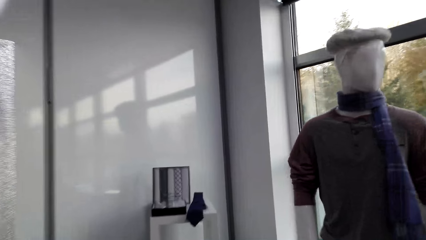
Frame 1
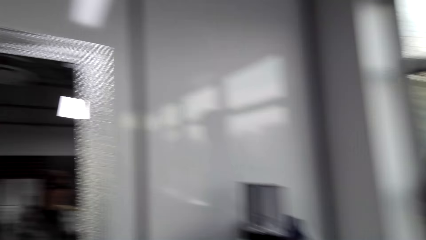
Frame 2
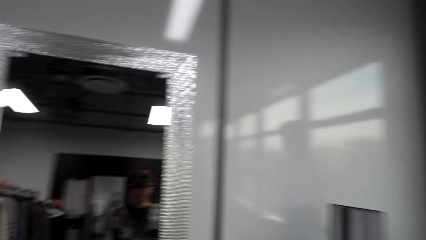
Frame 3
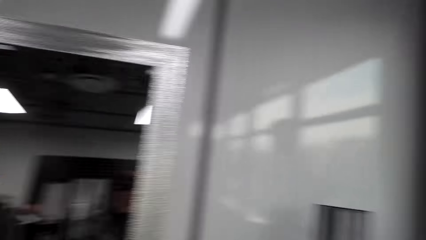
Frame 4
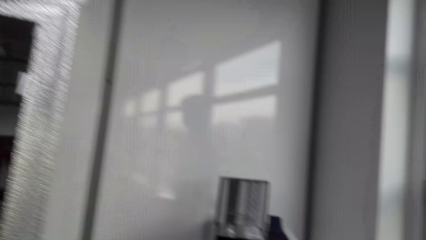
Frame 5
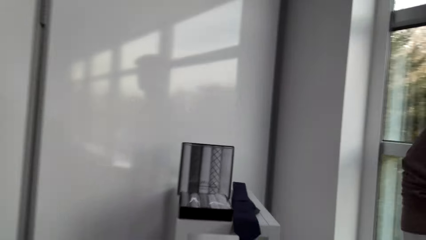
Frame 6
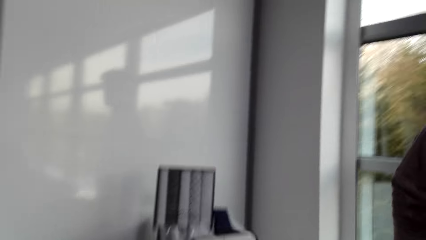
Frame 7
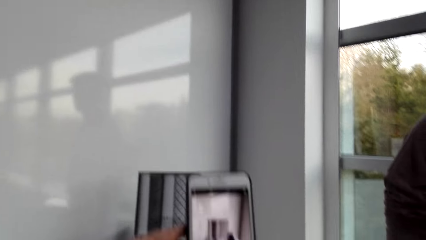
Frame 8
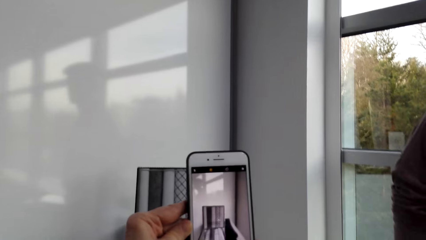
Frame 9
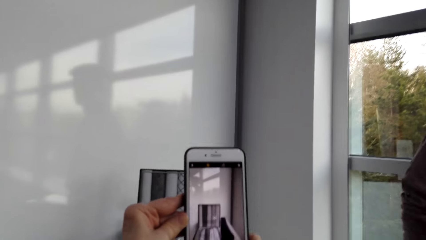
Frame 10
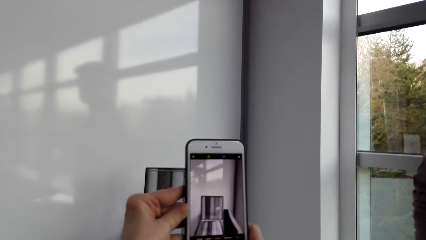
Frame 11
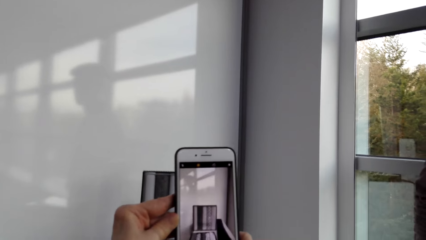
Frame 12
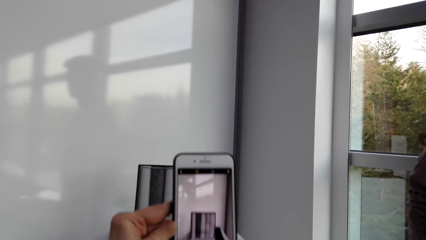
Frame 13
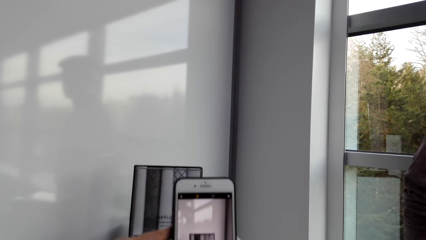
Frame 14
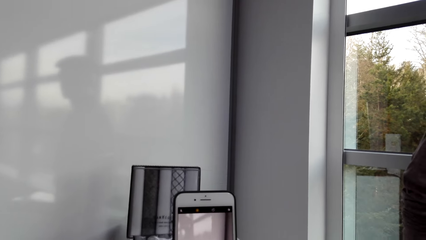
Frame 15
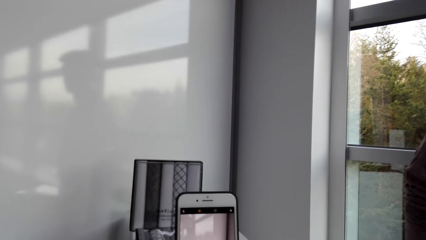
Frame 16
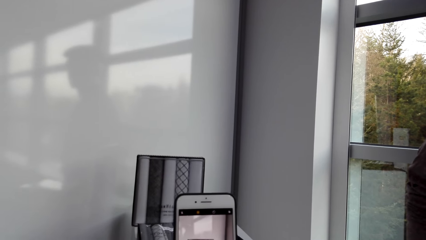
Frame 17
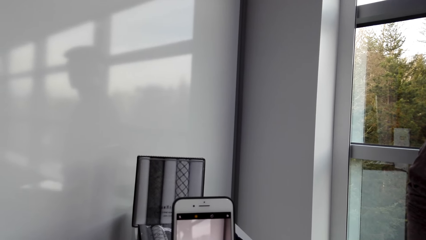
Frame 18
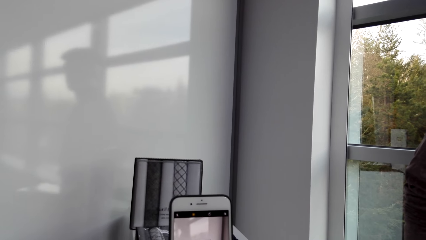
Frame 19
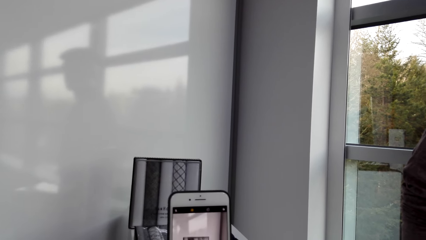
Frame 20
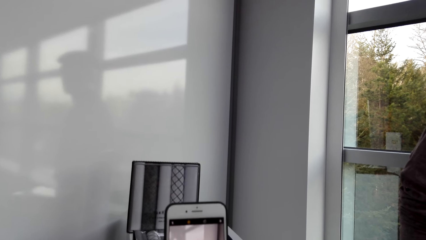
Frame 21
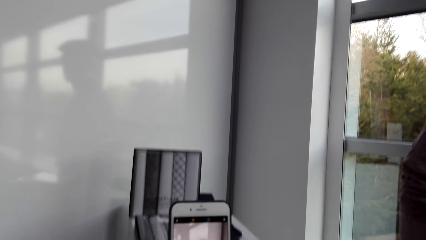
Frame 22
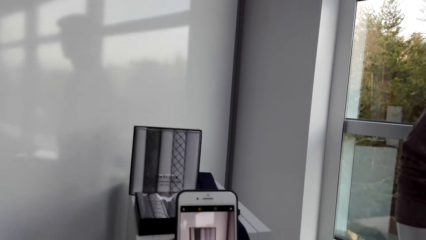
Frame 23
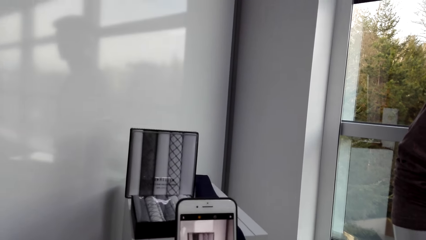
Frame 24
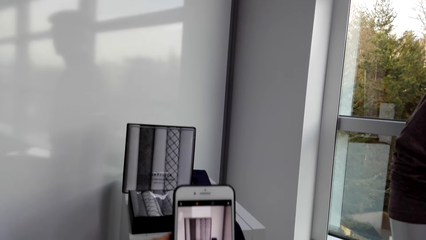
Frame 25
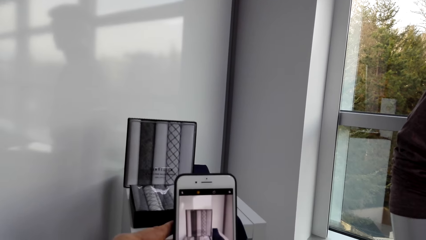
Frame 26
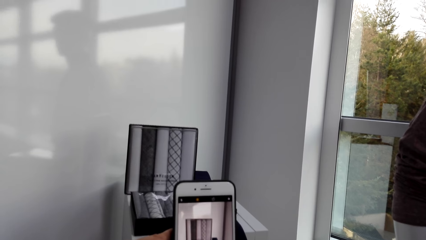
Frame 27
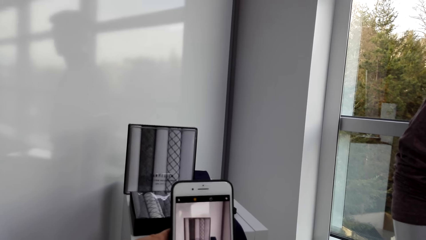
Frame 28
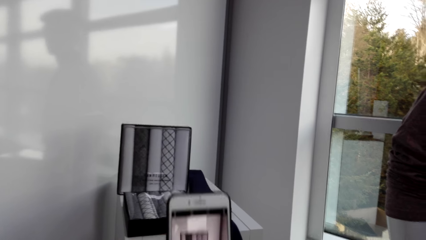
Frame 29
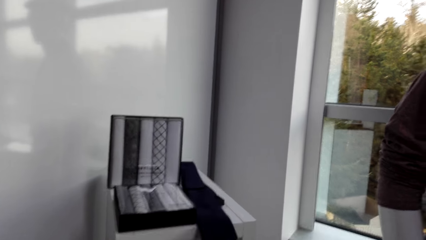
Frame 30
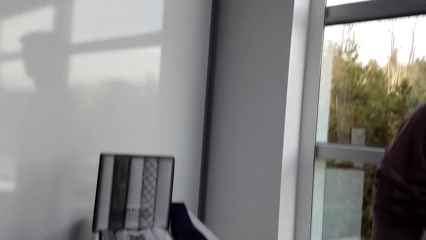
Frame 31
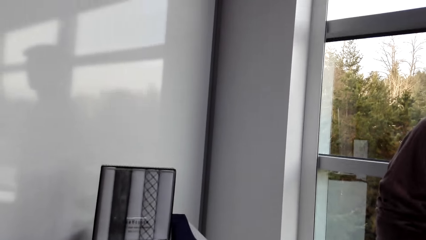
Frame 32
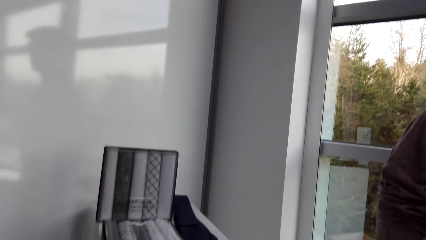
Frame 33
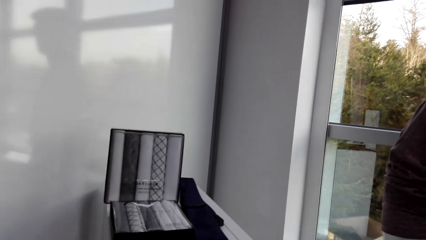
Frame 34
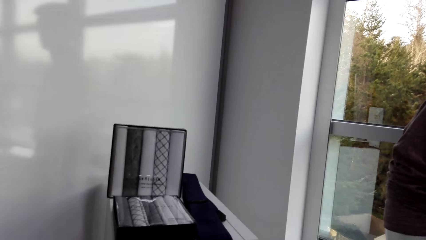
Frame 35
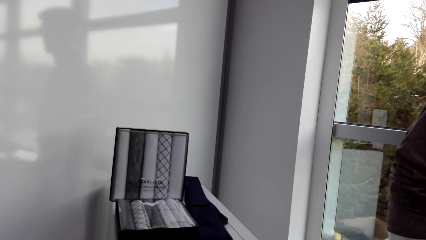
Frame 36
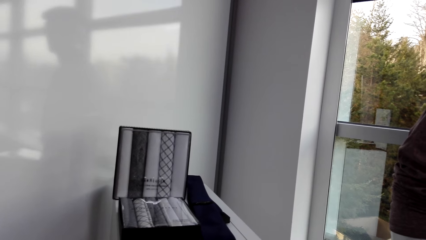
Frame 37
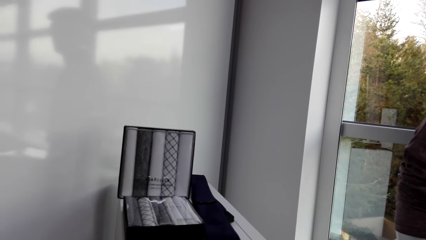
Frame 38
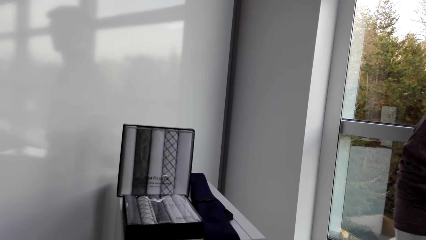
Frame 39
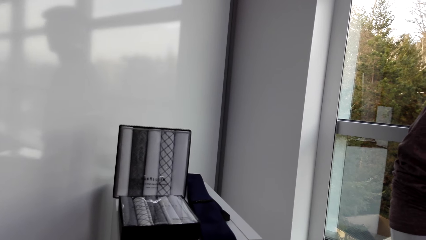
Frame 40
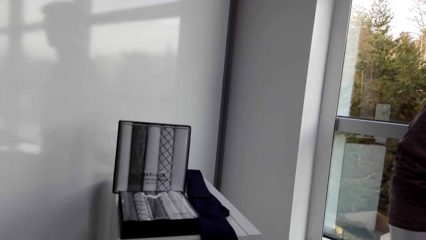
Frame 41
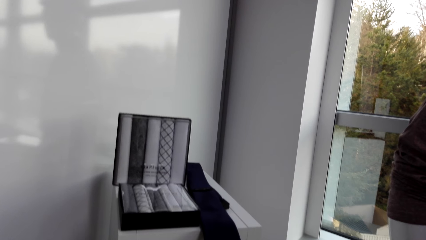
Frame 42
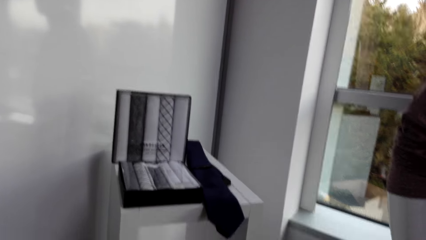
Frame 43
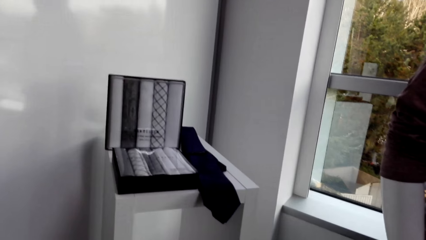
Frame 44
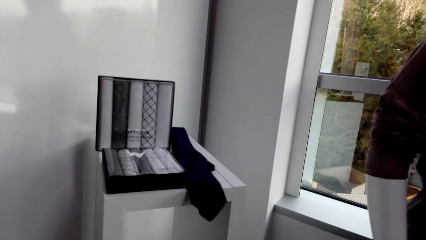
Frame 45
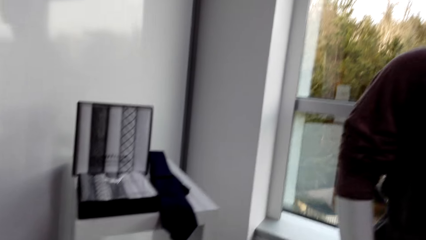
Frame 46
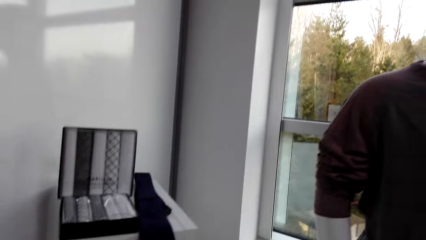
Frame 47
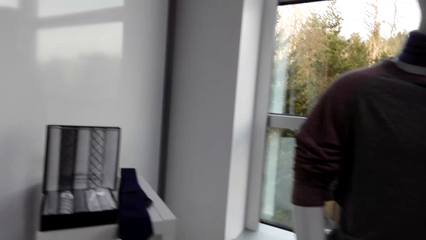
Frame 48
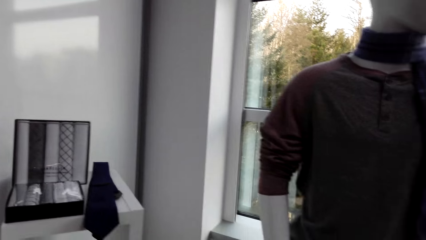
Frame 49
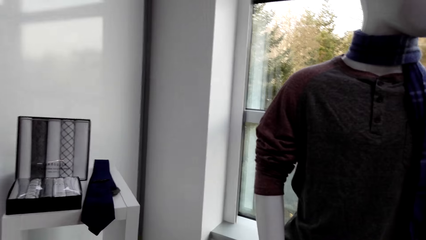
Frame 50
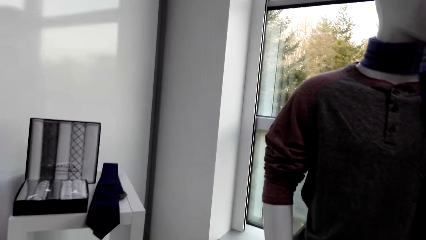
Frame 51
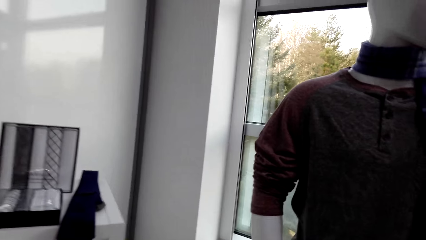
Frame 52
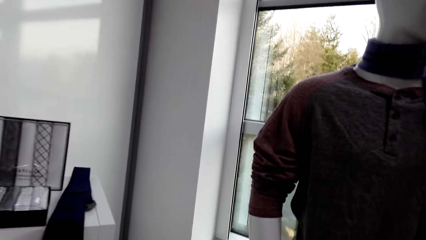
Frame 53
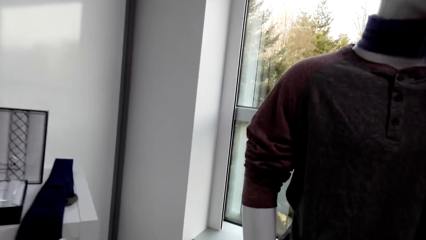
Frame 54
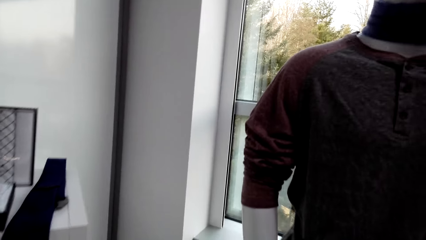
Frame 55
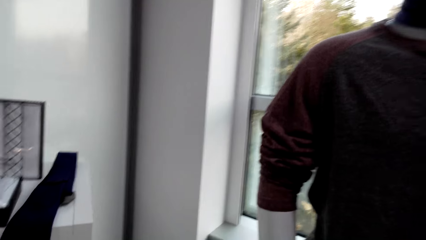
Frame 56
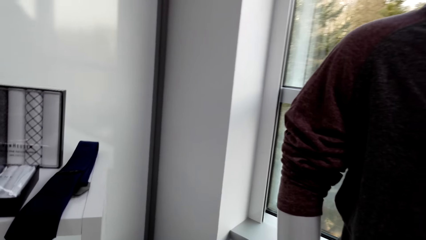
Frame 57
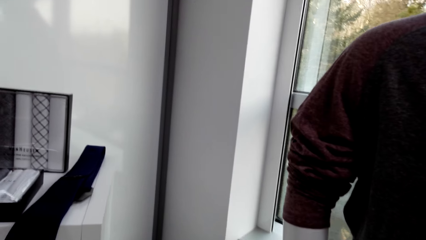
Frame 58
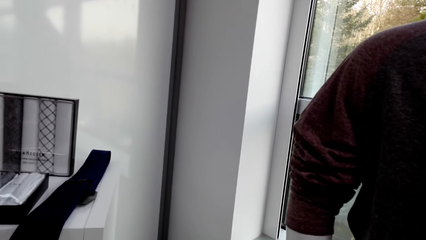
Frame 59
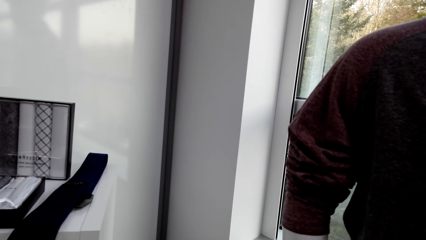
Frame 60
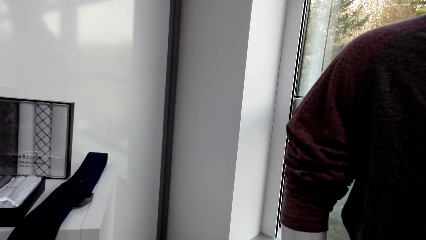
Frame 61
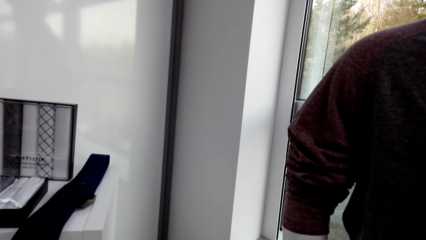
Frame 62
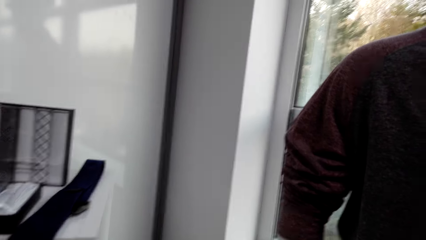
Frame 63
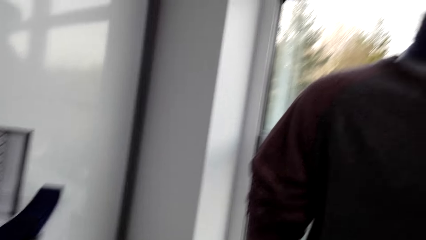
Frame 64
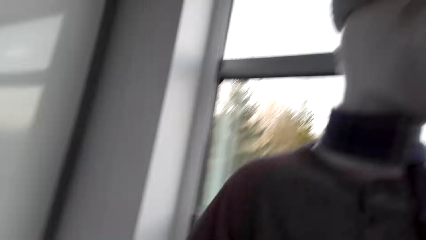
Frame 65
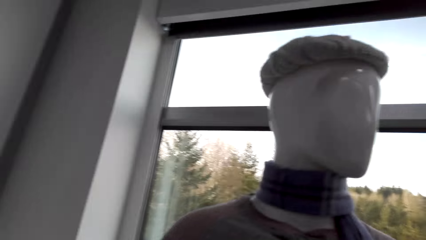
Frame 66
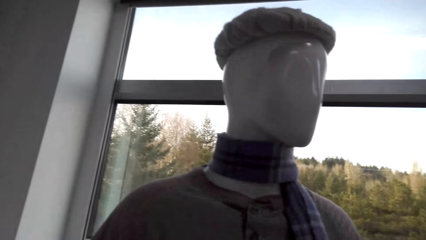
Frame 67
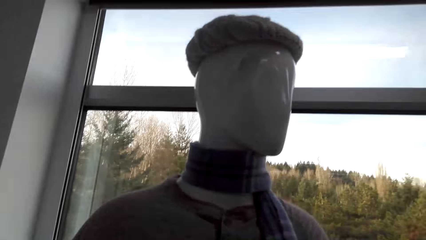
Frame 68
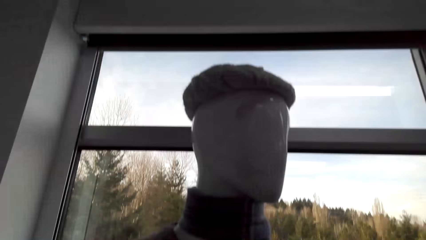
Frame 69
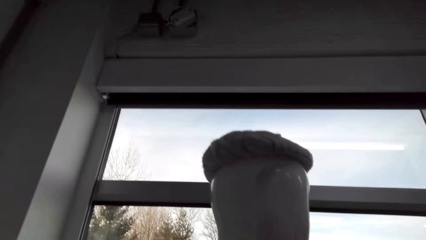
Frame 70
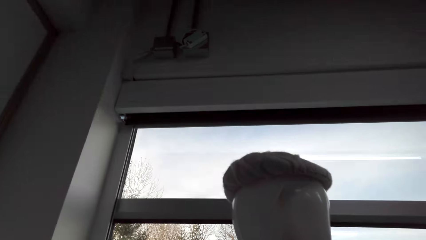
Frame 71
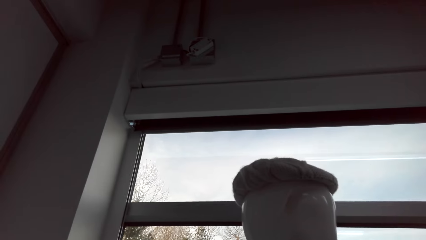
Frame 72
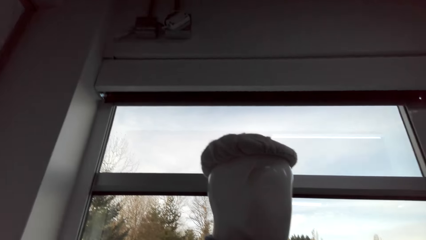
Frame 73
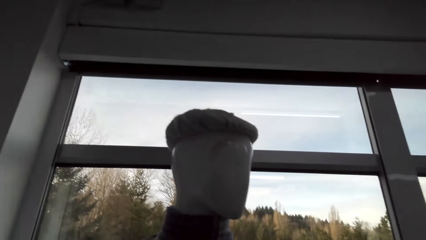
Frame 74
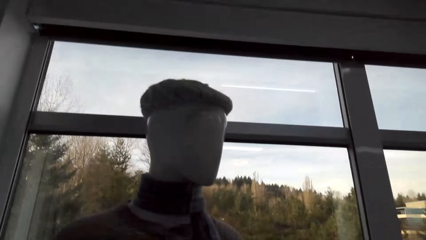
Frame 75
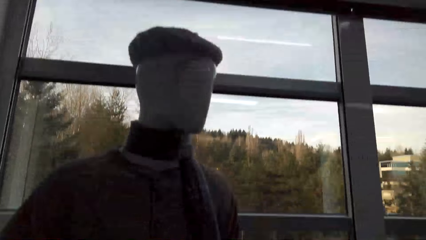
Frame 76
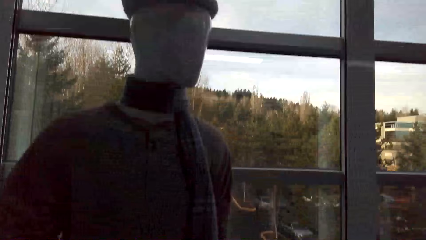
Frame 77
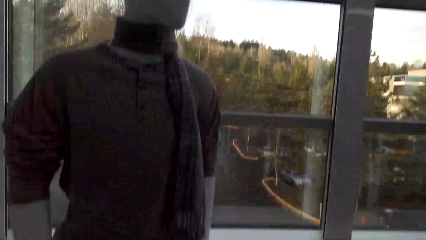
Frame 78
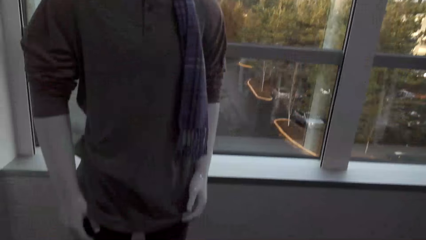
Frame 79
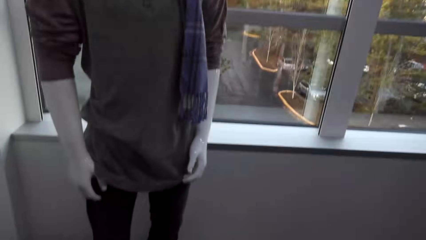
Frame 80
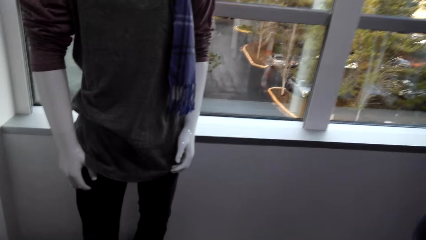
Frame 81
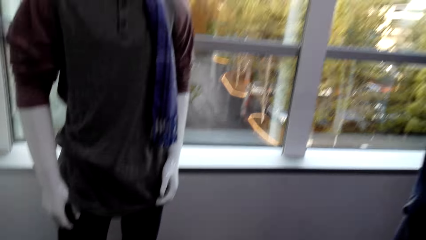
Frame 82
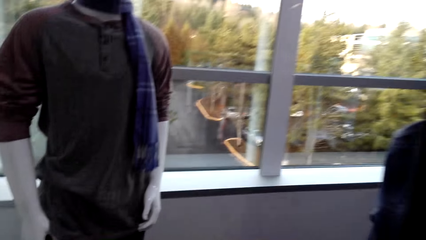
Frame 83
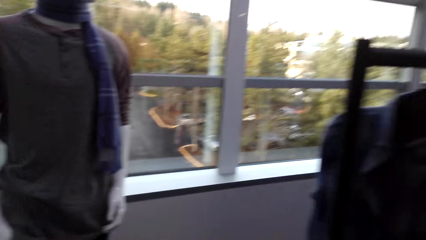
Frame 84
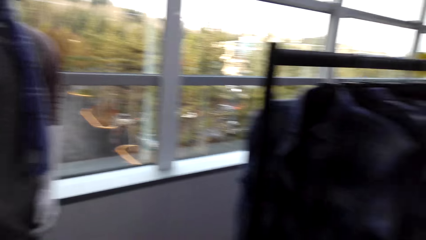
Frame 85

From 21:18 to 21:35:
The camera wearer takes a picture of neck ties in a box on top of a white stand.
